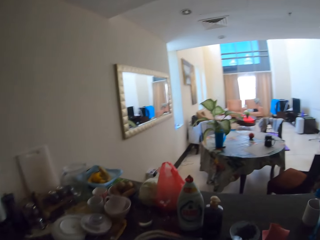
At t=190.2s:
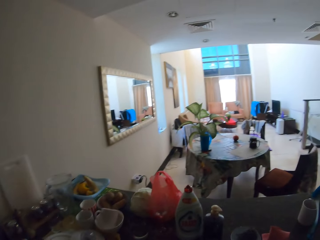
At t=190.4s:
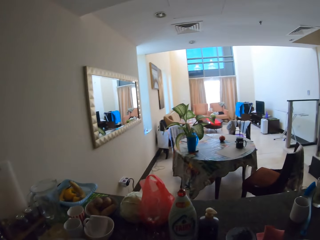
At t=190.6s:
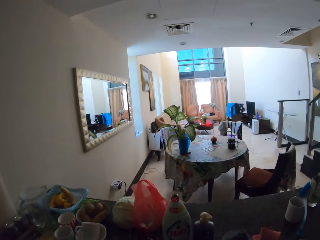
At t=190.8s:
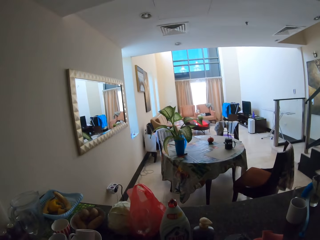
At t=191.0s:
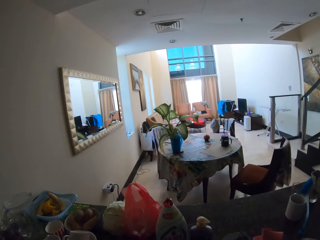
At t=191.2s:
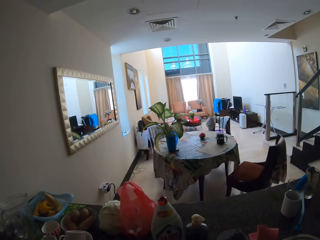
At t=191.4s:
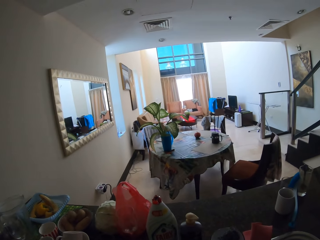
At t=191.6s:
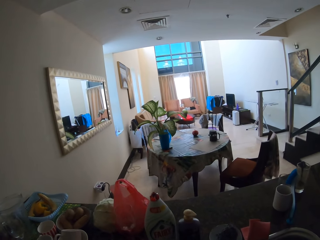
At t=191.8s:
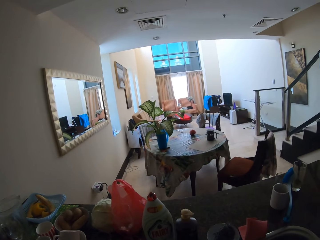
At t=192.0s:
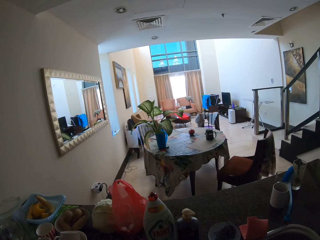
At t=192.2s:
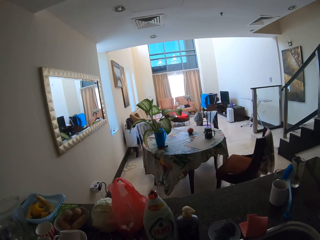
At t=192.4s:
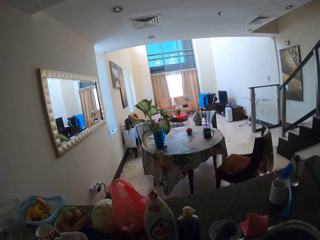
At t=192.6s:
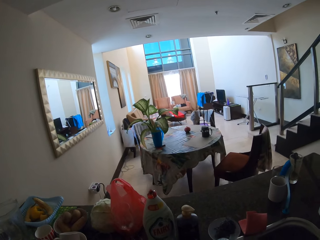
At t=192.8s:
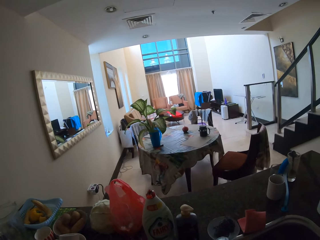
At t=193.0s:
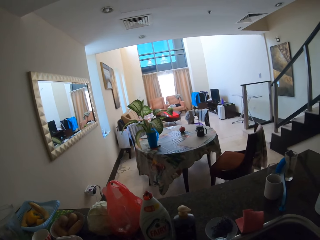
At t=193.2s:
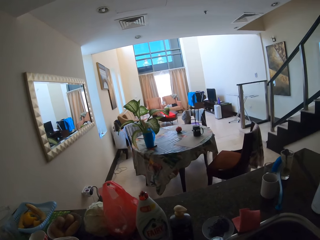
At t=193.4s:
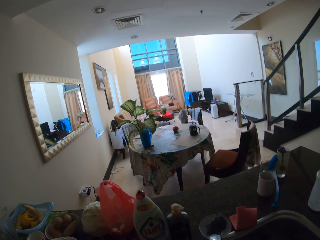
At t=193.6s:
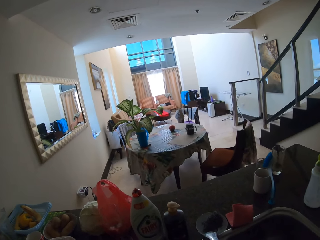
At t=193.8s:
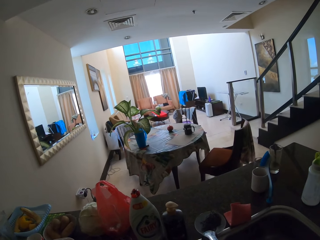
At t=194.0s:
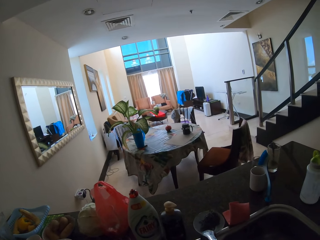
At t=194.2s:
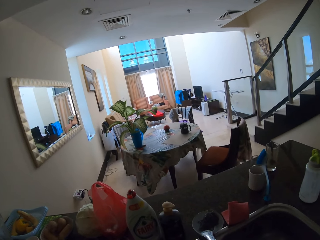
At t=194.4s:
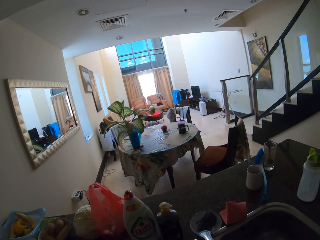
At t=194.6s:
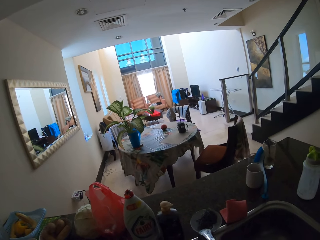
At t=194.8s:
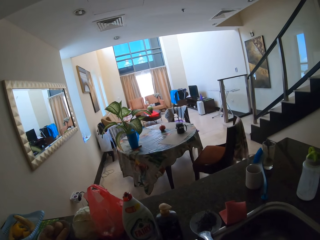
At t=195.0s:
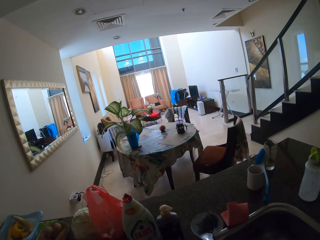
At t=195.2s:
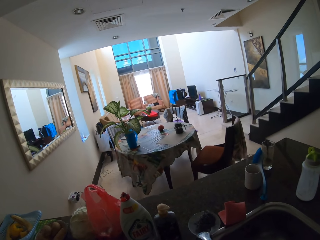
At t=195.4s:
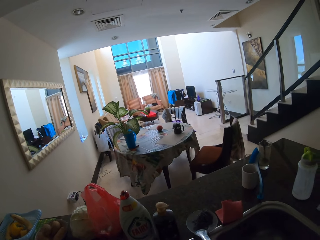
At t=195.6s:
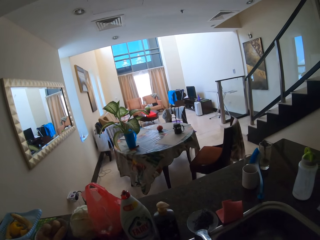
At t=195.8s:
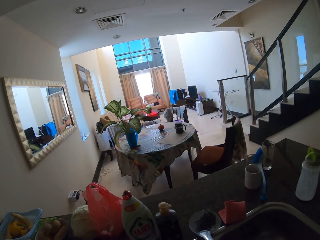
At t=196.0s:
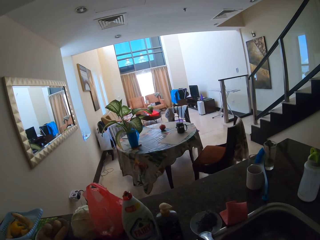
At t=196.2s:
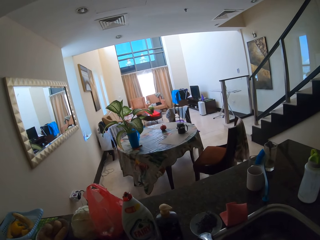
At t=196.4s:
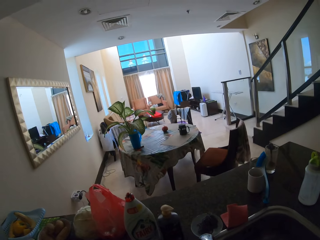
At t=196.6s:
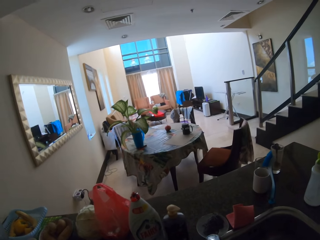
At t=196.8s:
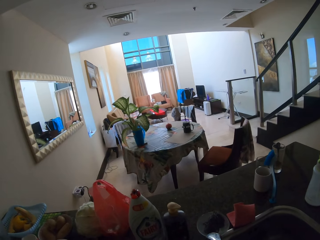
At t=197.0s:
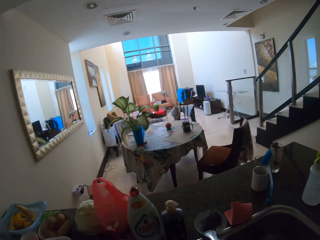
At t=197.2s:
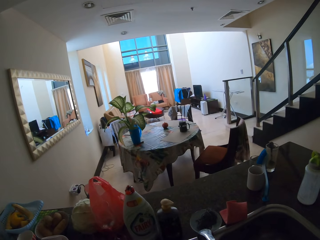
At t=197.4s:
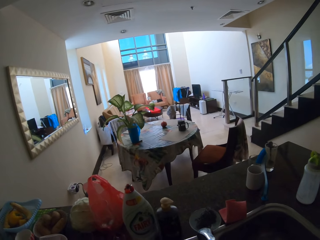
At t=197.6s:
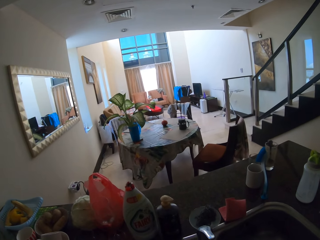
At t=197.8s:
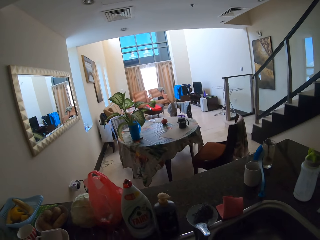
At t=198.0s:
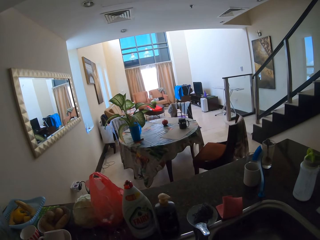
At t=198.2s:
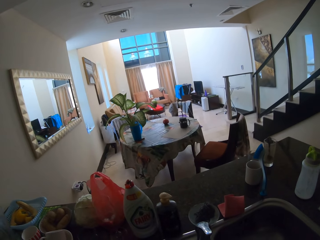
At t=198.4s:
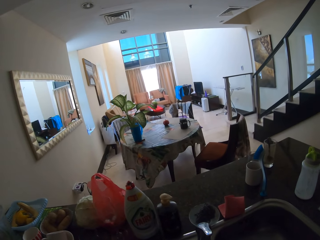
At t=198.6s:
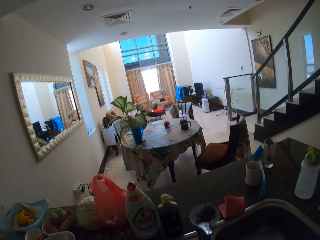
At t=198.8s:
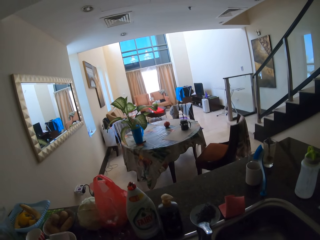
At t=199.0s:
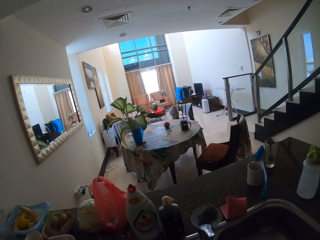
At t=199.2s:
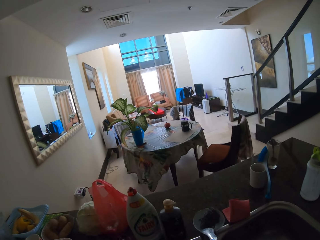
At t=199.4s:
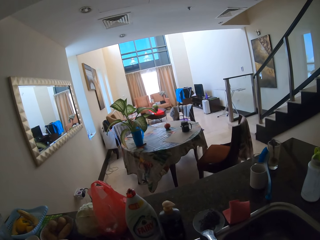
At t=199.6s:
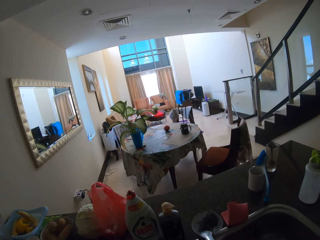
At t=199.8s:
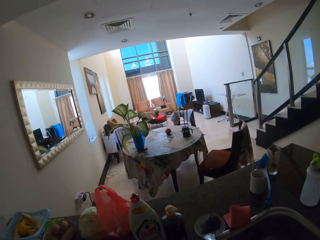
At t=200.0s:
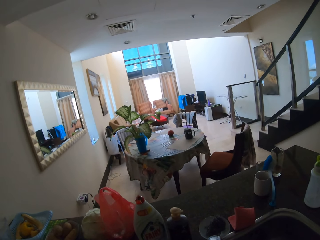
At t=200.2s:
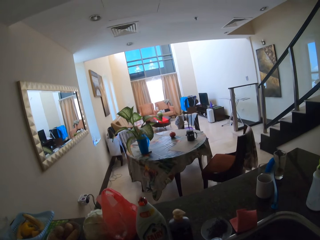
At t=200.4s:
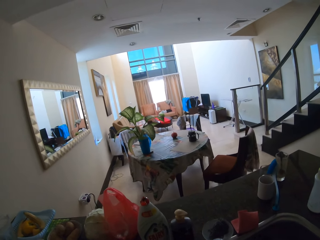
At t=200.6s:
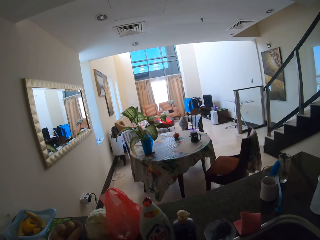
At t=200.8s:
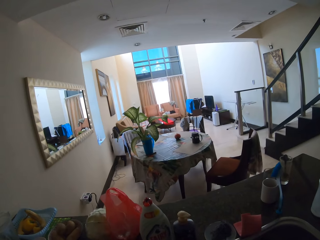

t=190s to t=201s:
The camera wearer washes the utensils.

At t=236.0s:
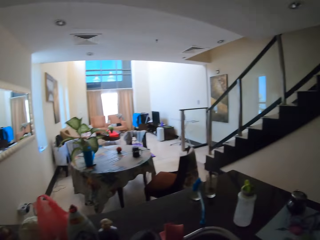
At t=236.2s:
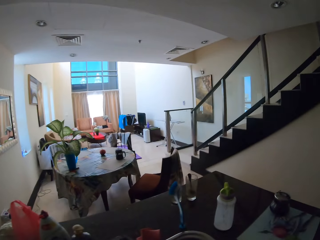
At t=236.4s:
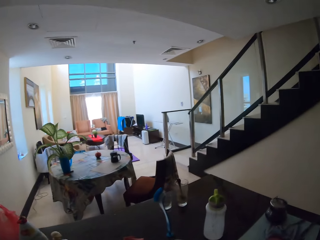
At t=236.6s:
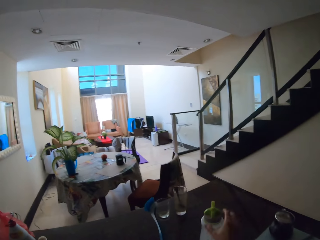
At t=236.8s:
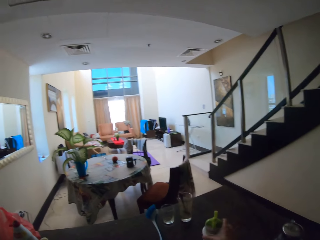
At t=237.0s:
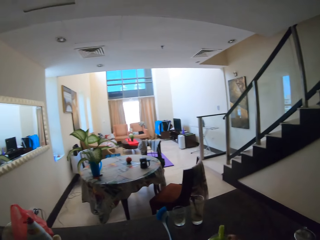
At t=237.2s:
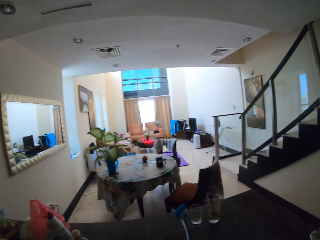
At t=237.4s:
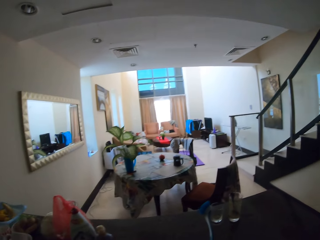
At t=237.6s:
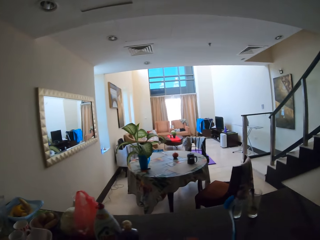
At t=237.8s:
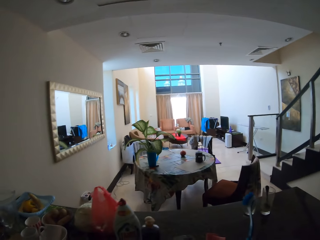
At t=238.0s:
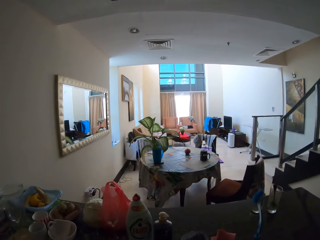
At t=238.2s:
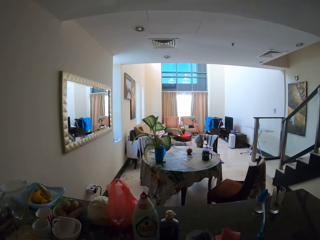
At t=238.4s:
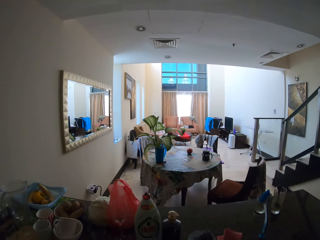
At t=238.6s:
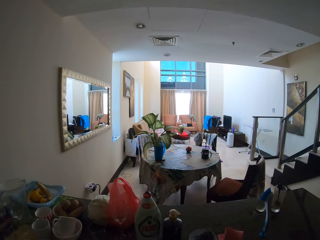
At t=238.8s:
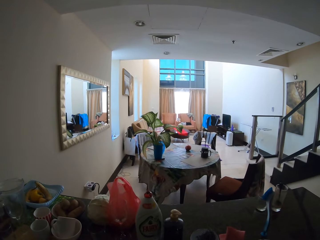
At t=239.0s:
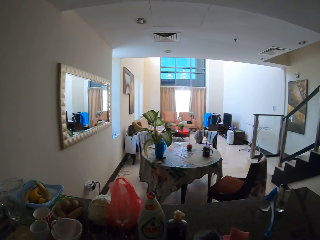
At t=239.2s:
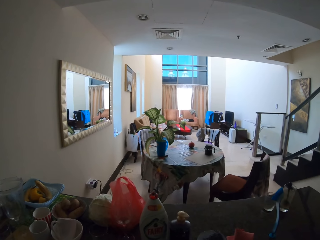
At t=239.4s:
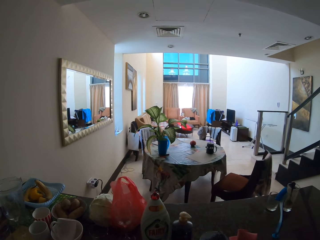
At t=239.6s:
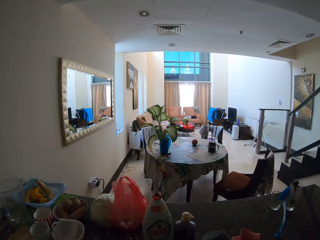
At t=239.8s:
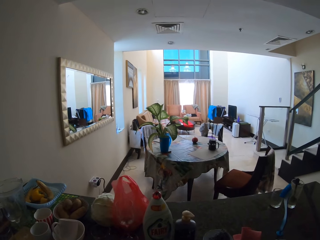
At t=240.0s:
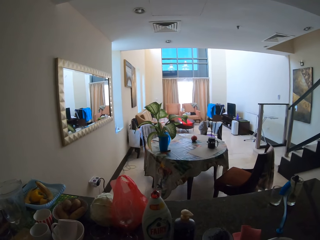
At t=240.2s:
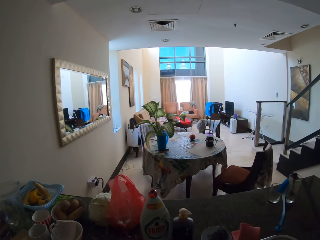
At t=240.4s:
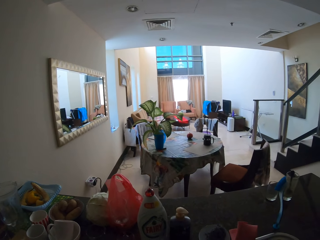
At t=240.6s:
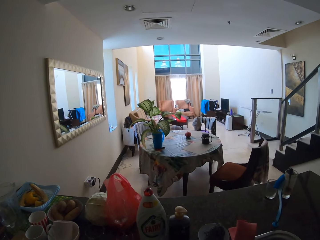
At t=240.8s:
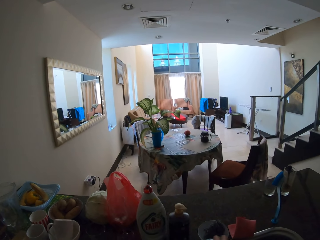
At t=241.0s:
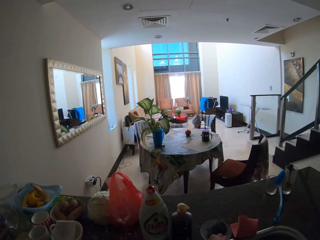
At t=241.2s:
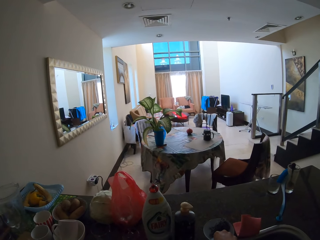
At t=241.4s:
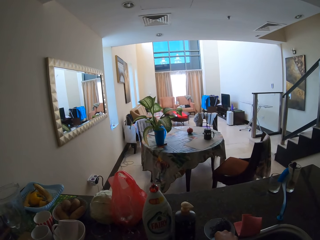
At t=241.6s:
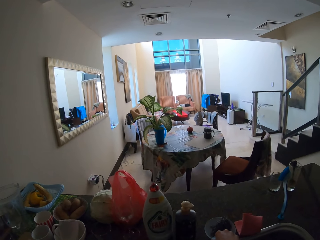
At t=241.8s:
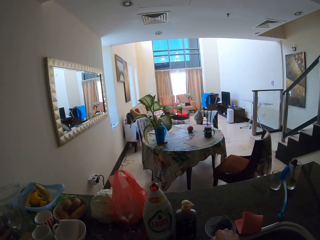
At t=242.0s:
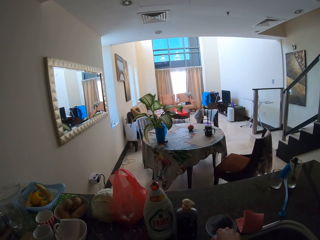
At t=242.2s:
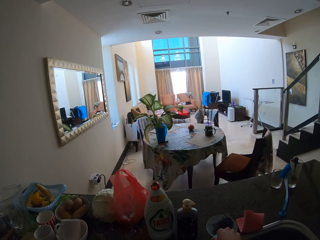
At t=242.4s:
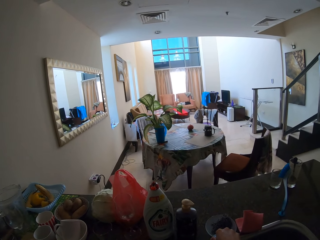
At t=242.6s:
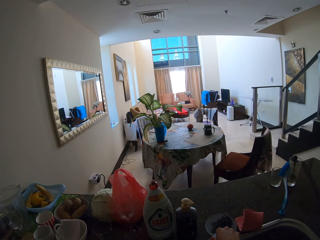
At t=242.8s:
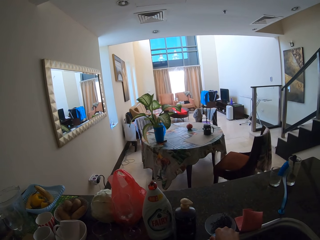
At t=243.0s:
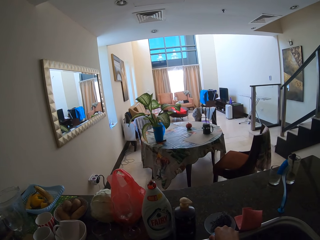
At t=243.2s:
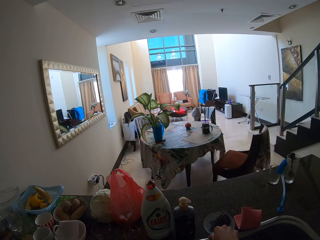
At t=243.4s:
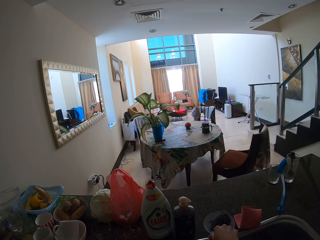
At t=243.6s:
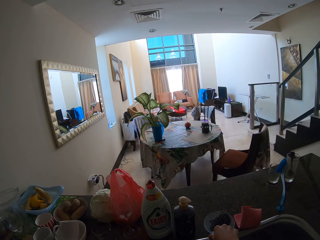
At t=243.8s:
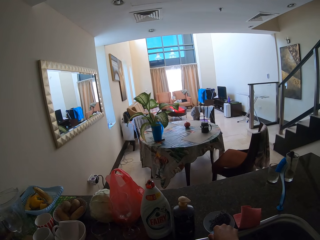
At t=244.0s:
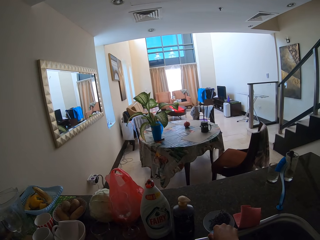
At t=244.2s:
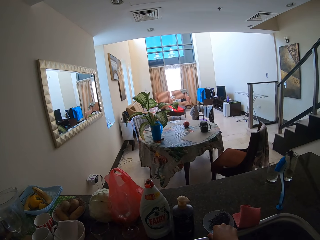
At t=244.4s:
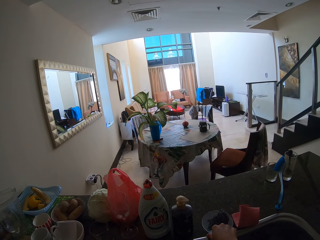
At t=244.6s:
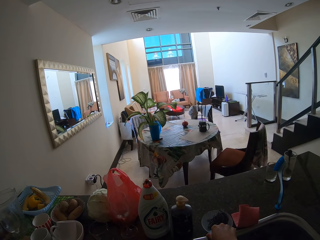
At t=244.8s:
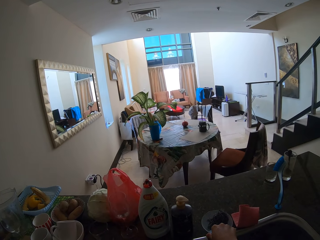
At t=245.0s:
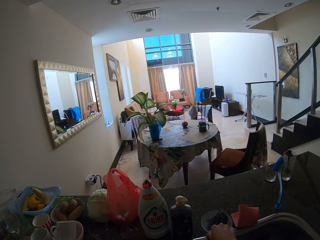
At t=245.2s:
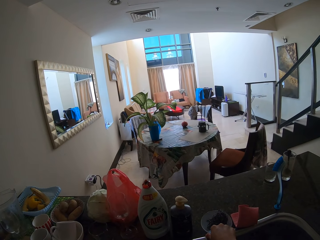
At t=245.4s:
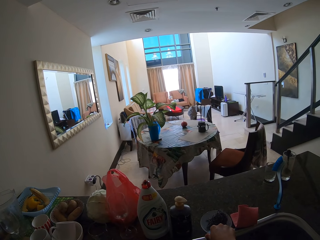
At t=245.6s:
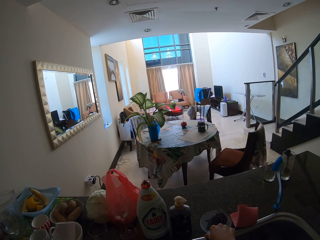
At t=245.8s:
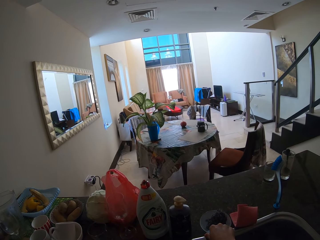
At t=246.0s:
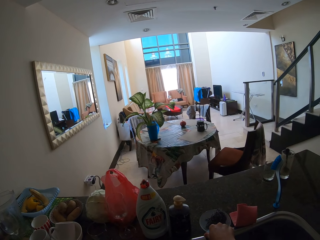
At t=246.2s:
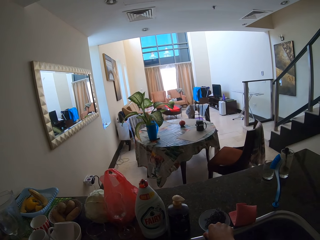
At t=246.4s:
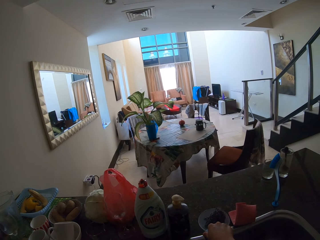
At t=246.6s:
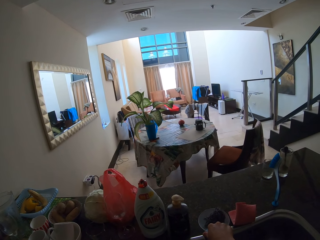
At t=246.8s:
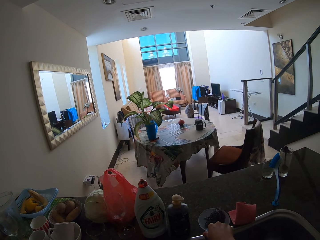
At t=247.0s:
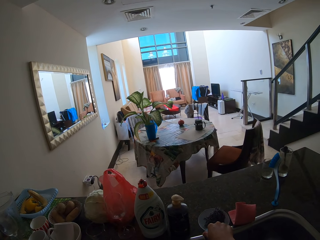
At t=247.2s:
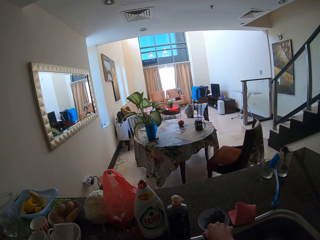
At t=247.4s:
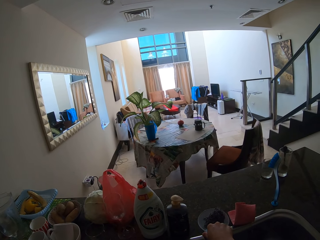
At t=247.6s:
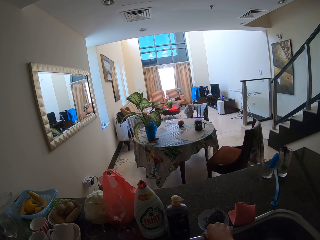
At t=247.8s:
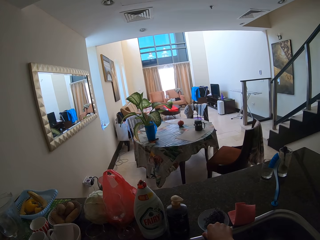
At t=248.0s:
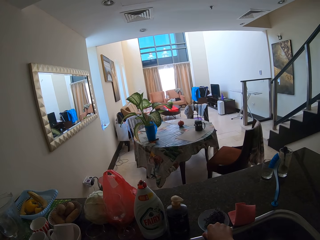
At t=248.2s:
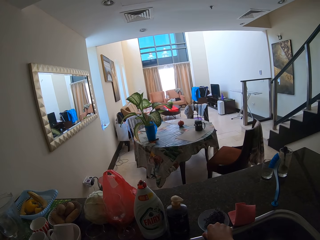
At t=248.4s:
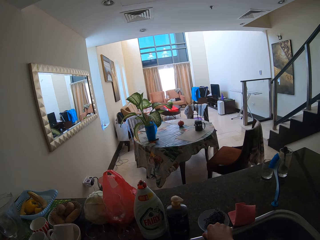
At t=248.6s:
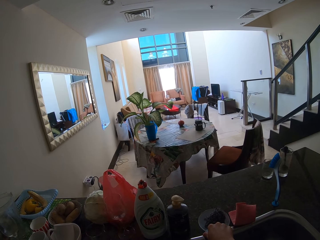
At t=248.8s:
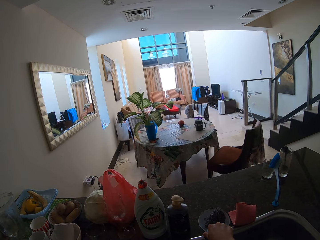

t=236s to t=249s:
The camera wearer takes the bottle. They open the tap.
